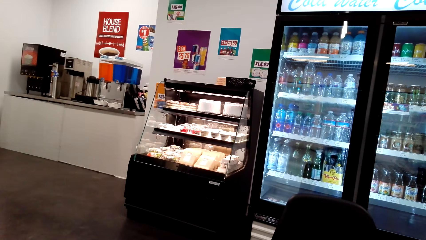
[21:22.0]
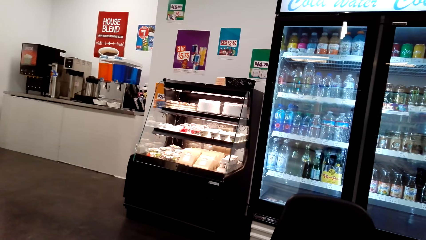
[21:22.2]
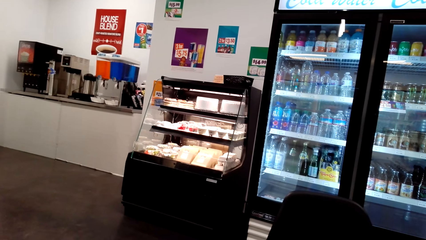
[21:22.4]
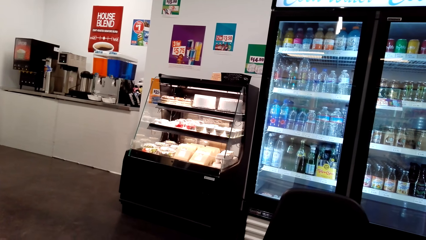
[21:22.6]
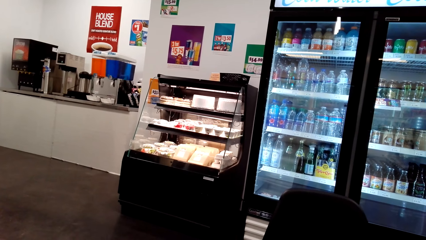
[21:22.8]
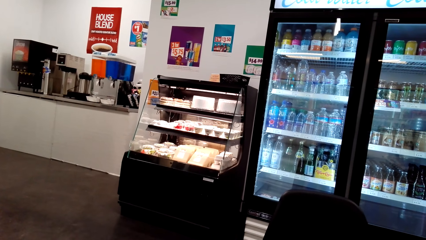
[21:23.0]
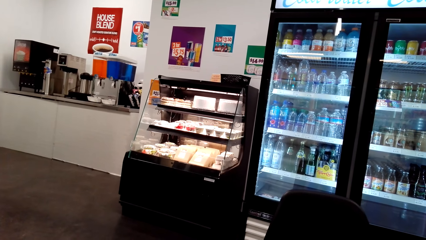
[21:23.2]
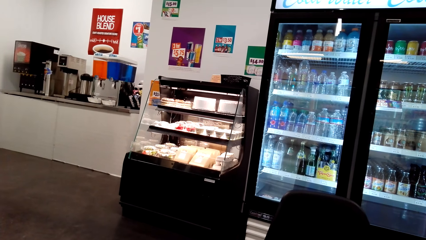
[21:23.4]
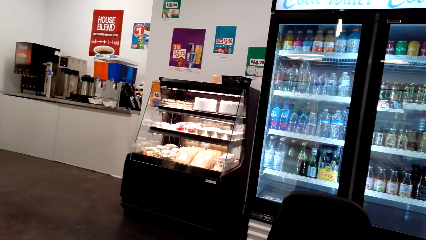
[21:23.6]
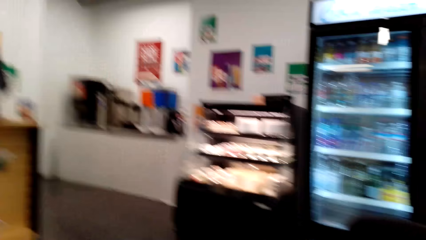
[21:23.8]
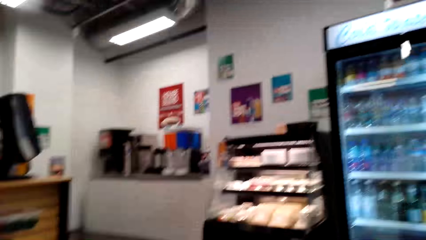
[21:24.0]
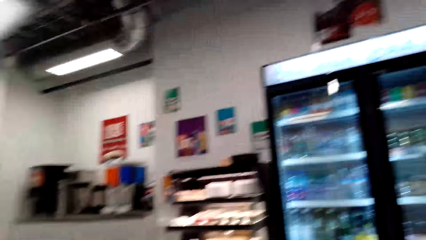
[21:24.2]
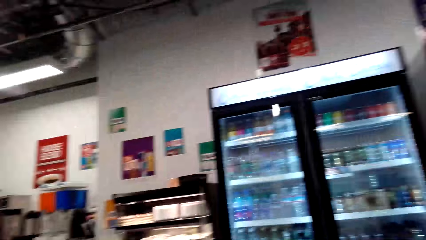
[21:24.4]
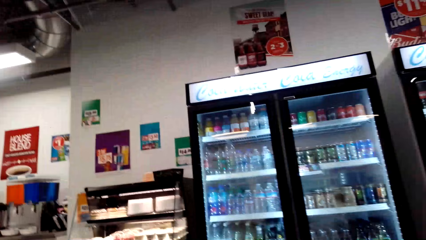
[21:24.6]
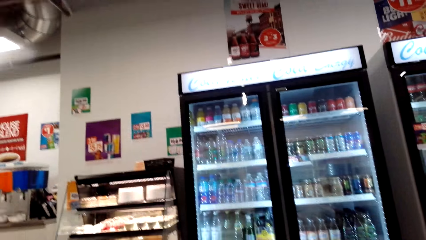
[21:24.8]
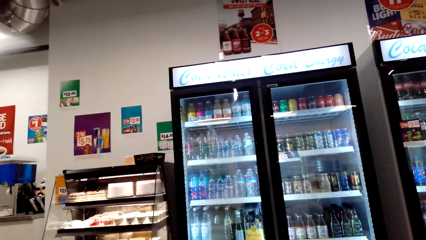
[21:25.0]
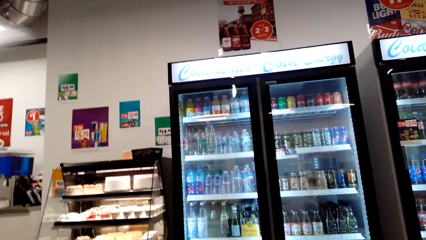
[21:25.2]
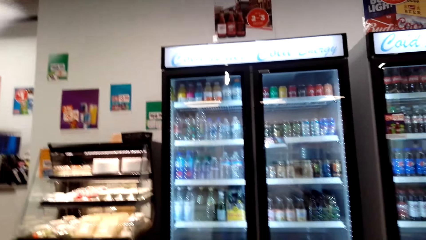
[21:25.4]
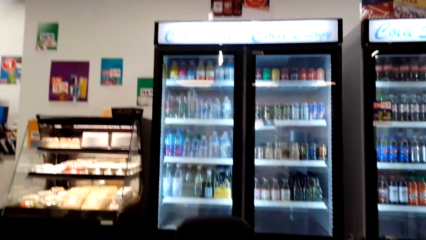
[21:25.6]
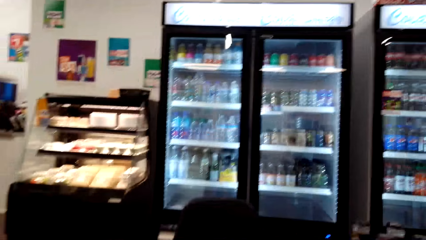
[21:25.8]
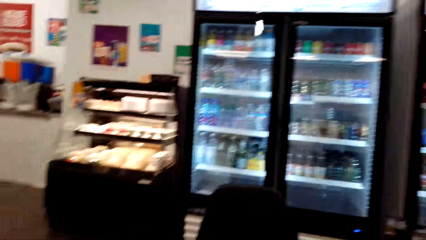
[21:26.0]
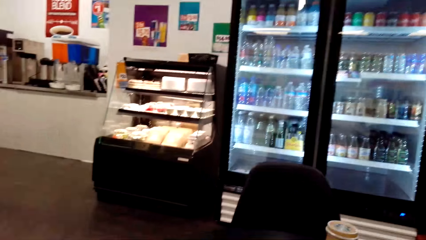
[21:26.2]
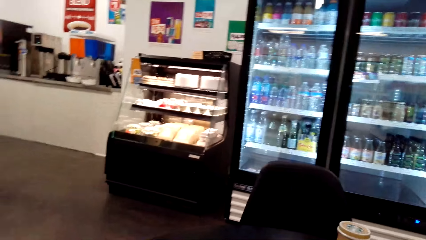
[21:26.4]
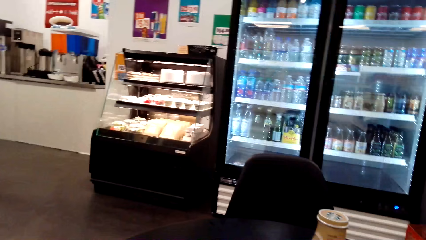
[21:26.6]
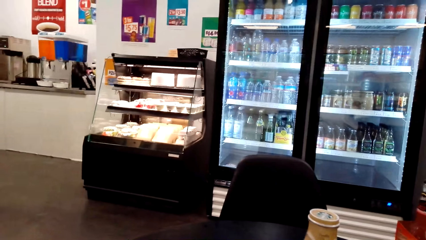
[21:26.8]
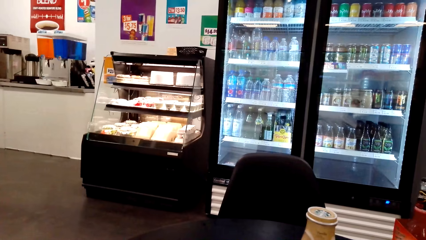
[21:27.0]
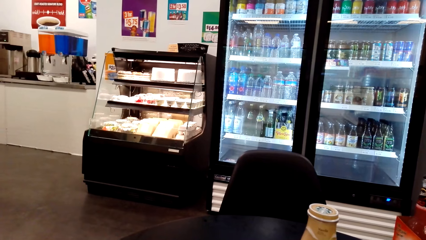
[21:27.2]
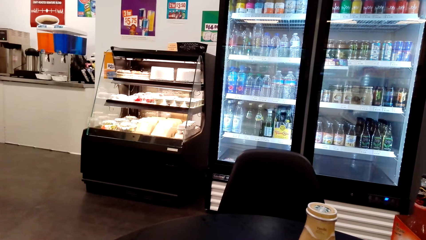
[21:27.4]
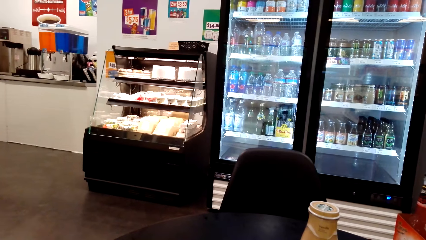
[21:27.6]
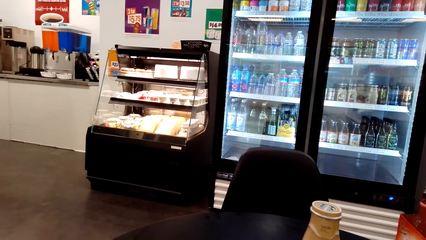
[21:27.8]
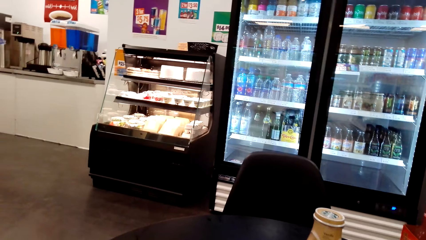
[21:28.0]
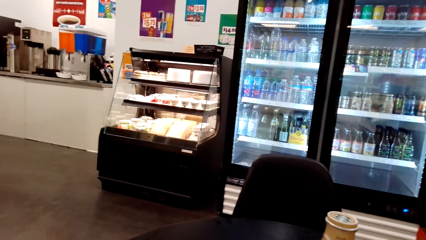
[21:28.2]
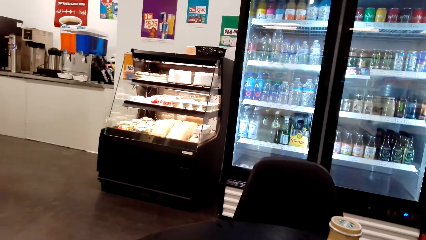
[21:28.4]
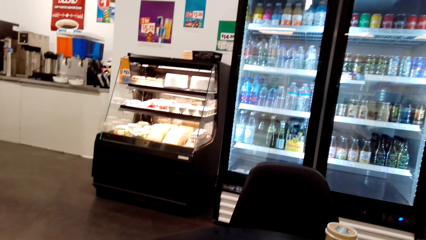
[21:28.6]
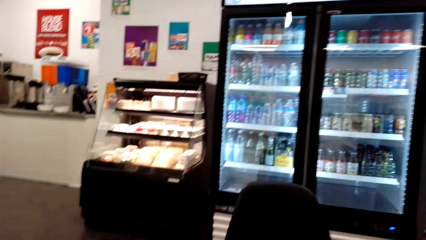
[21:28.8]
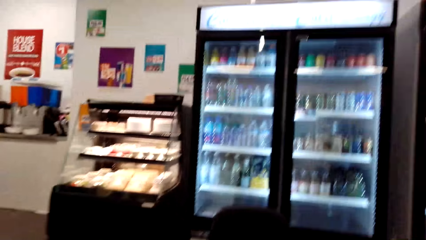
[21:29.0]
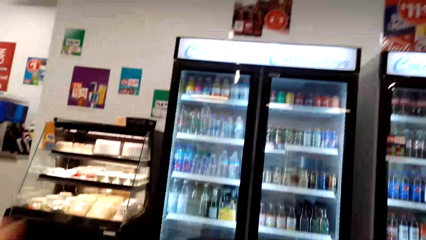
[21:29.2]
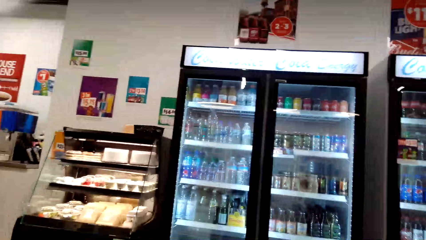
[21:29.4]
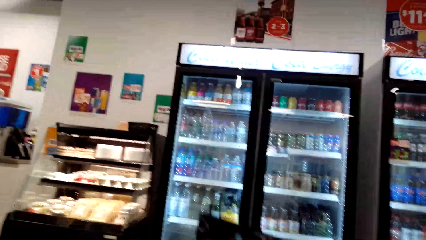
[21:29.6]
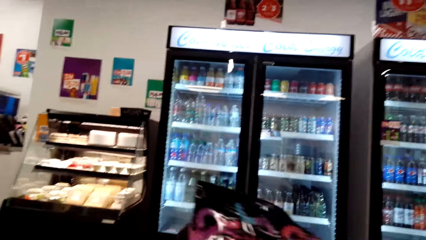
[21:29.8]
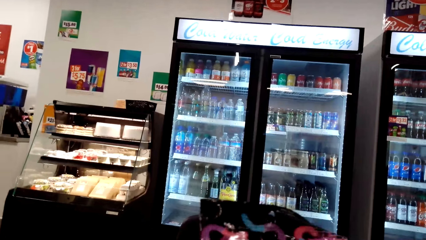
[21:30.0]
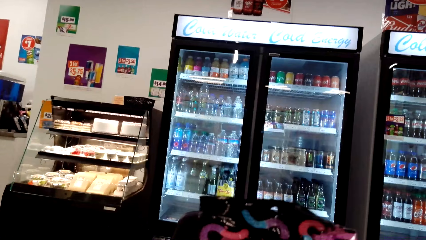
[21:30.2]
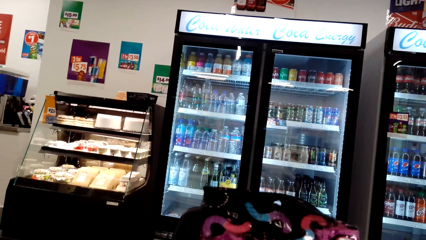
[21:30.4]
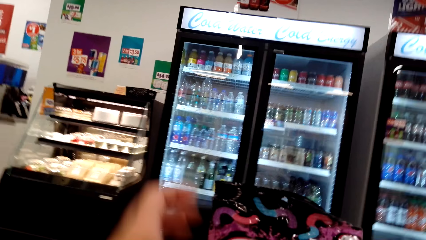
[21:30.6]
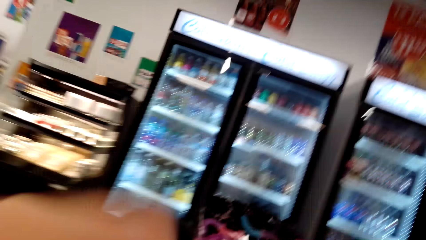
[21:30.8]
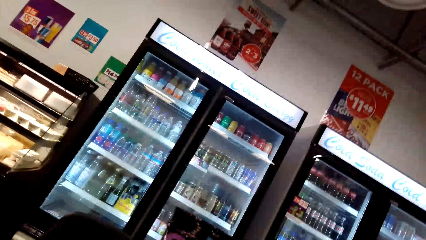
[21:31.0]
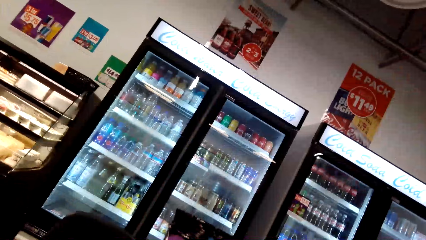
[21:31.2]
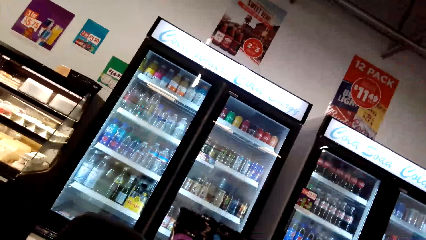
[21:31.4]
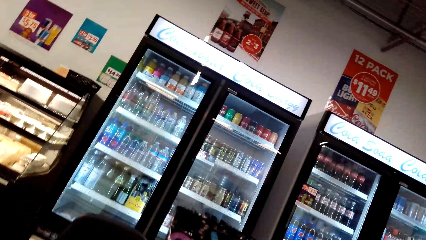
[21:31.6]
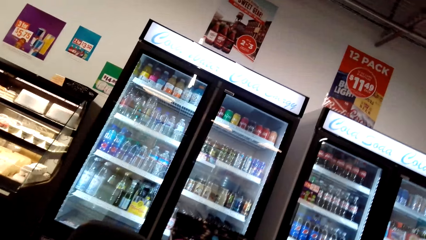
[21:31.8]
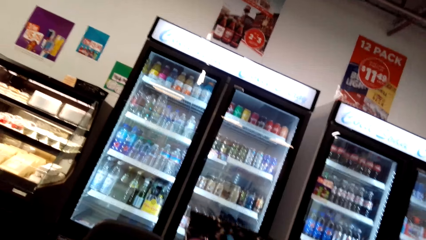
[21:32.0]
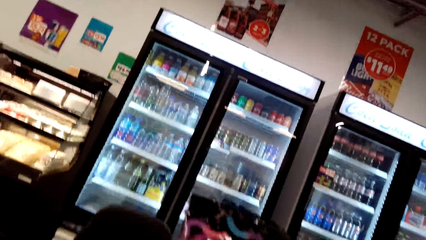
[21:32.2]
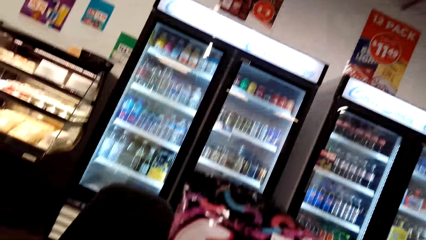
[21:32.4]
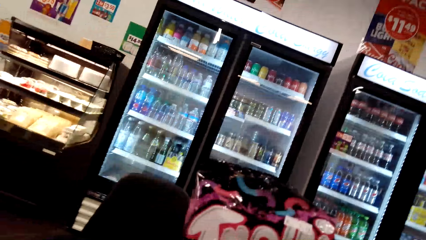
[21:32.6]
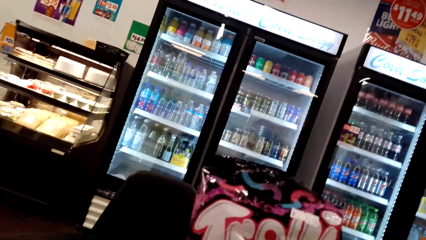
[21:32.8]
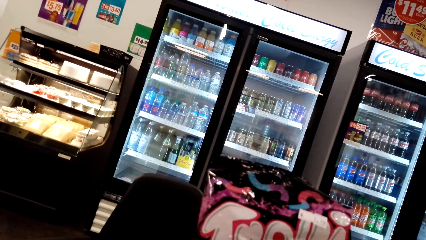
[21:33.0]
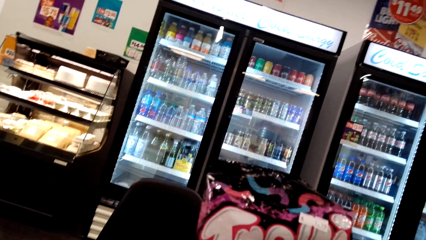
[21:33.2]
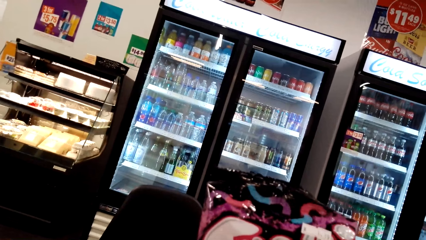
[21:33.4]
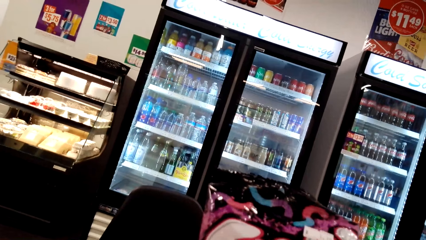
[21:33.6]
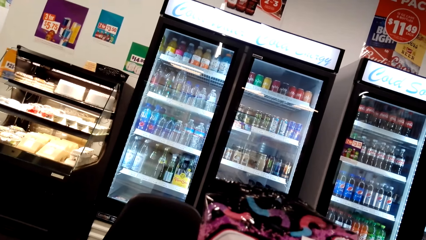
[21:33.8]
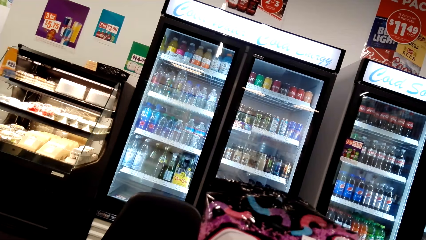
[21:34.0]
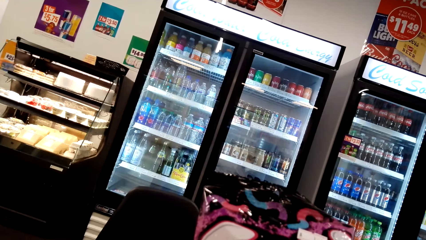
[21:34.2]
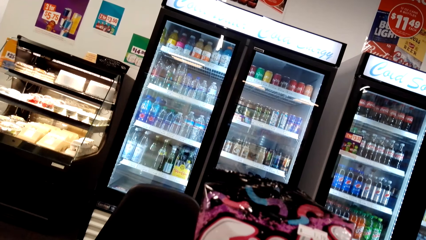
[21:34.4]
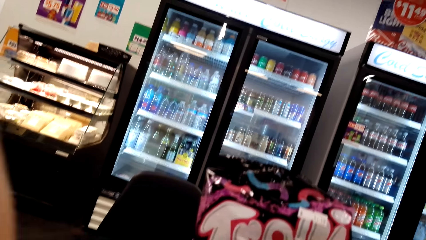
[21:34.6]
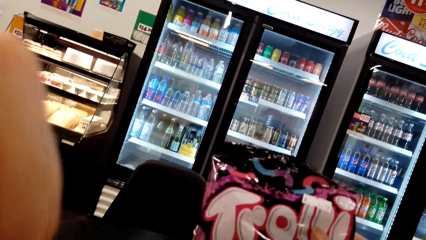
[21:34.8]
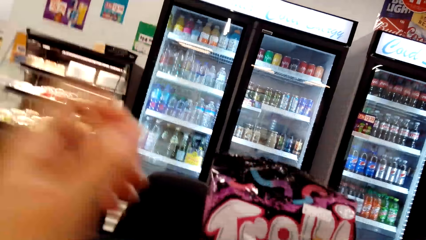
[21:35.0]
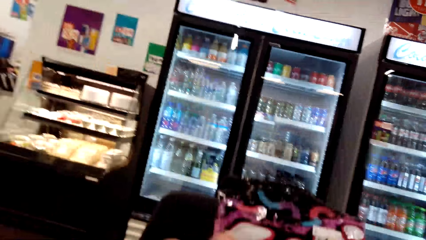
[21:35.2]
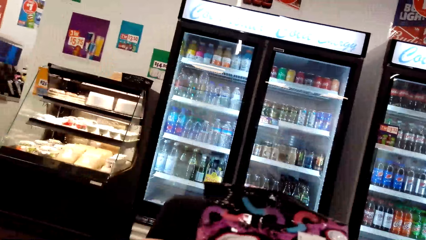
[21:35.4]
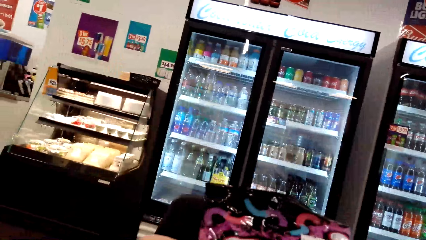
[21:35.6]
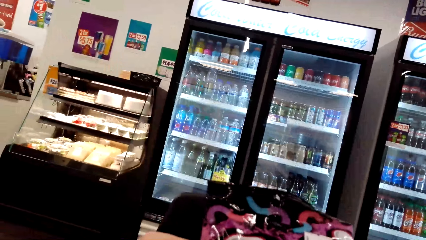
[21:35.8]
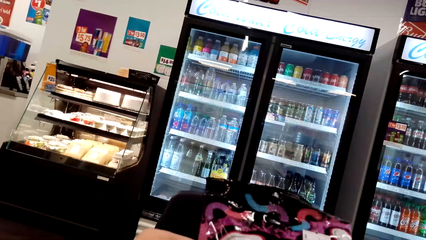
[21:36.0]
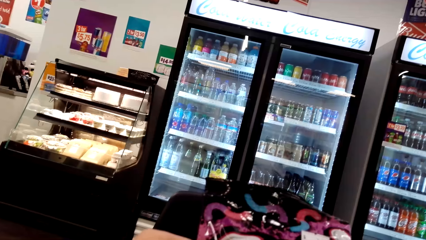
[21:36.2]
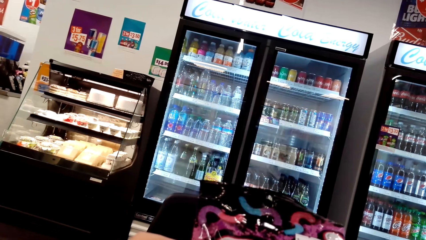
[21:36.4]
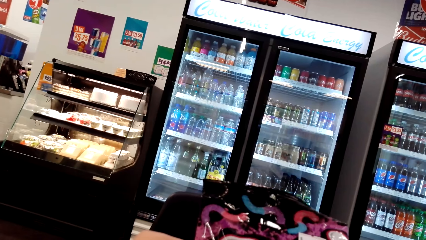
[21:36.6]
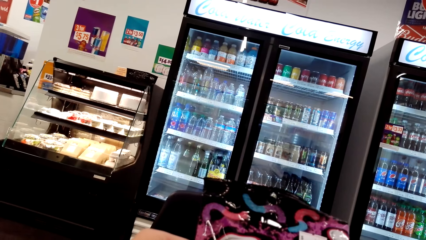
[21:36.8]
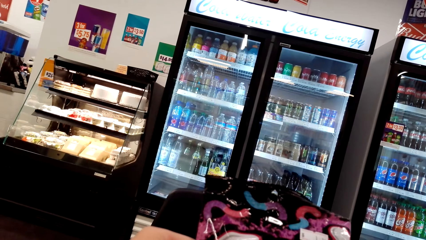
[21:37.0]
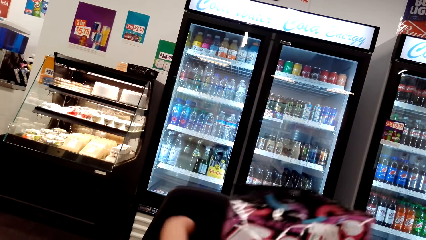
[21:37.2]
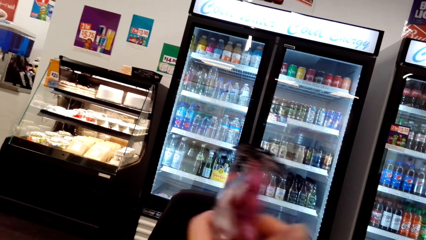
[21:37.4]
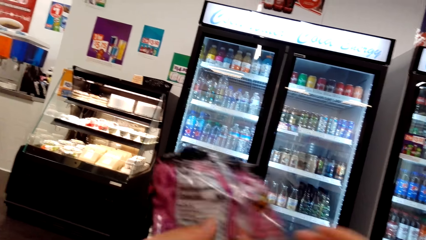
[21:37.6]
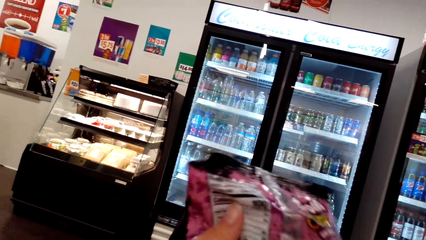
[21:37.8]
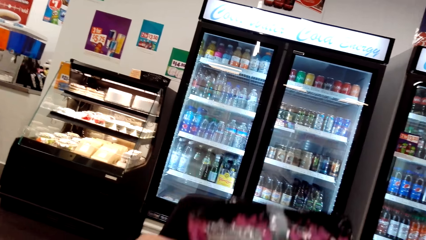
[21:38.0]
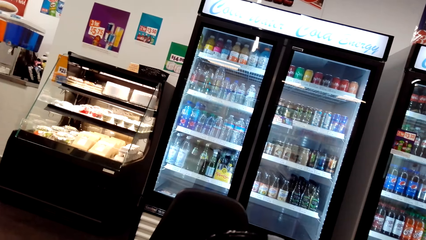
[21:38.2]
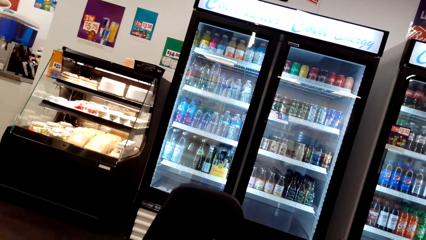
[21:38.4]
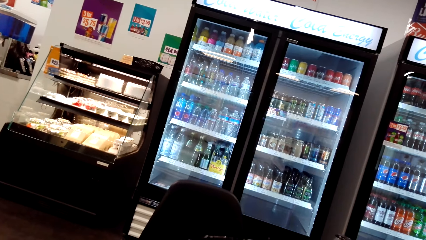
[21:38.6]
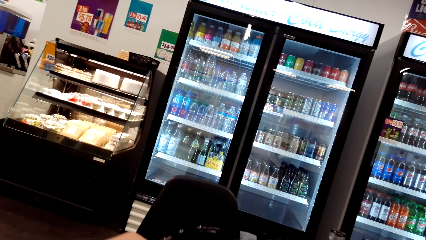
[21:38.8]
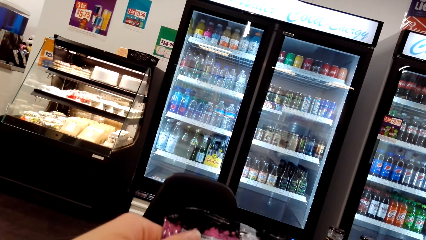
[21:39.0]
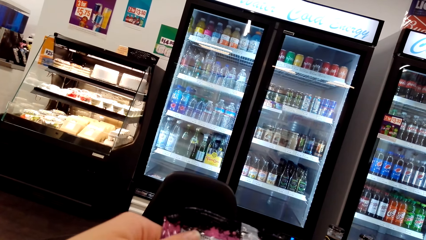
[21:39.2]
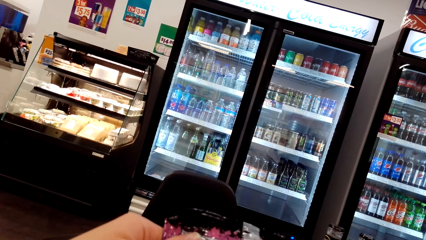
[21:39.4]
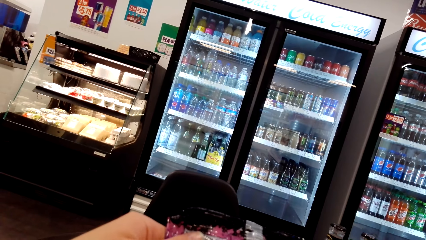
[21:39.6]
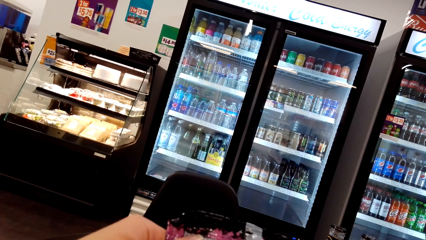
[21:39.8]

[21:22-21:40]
The camera wearer walks around the house and looks around the supermarket. She holds something. She eats the snack. She drops her hand. She puts her hand on something. She turns something. She moves something slightly.
